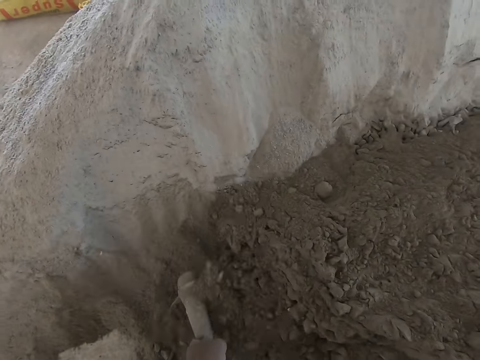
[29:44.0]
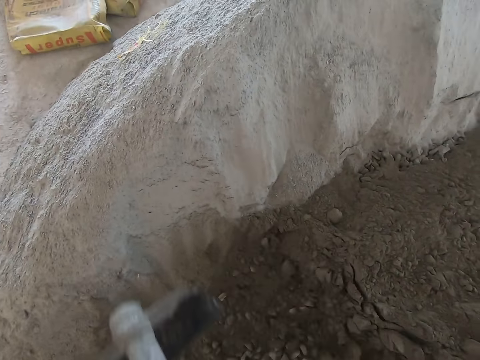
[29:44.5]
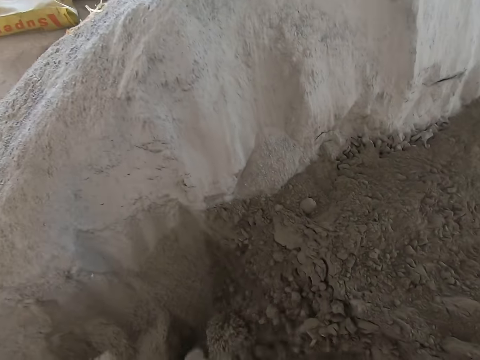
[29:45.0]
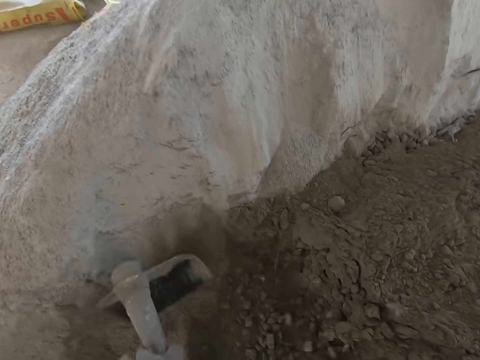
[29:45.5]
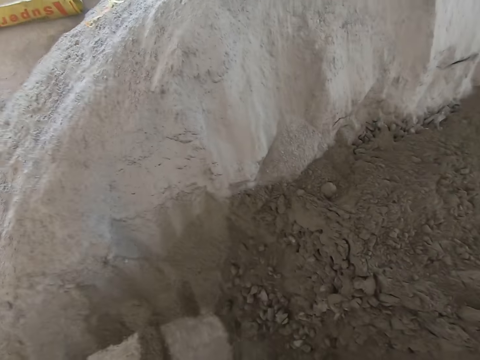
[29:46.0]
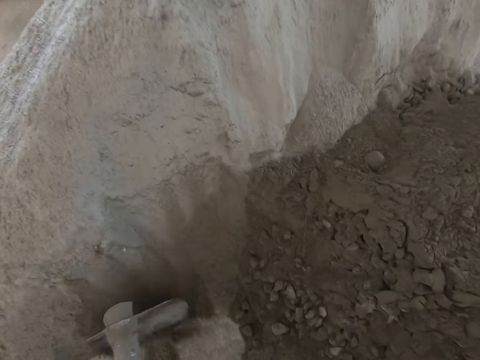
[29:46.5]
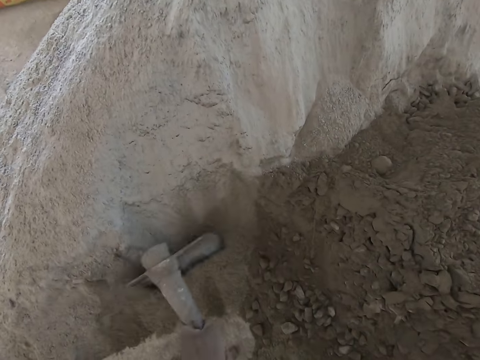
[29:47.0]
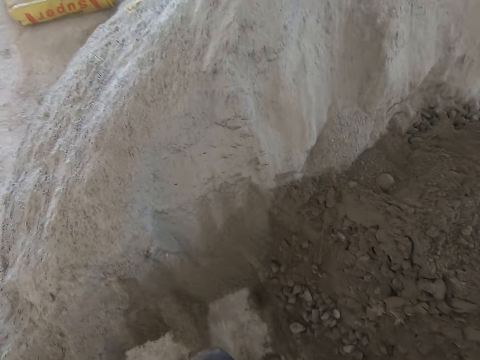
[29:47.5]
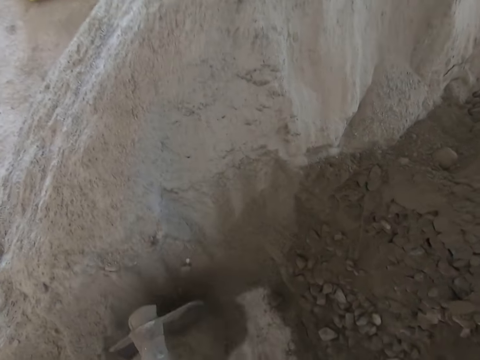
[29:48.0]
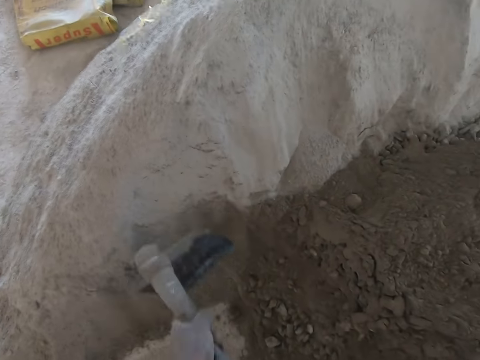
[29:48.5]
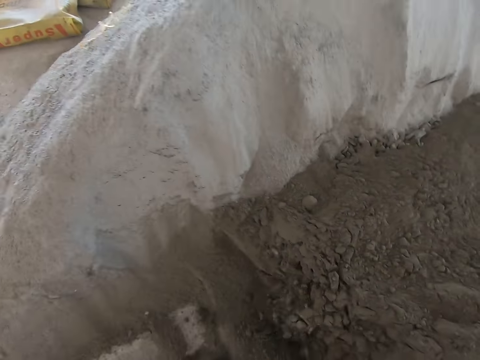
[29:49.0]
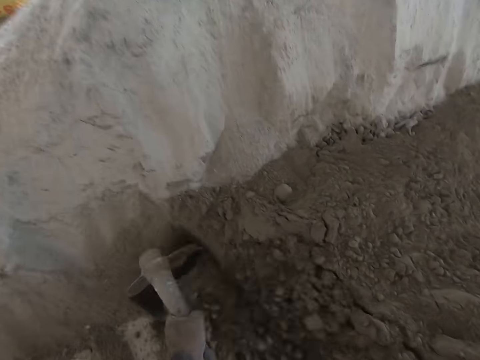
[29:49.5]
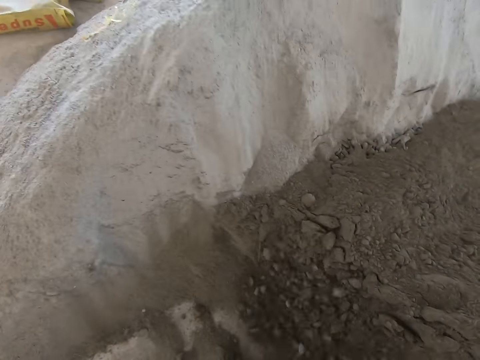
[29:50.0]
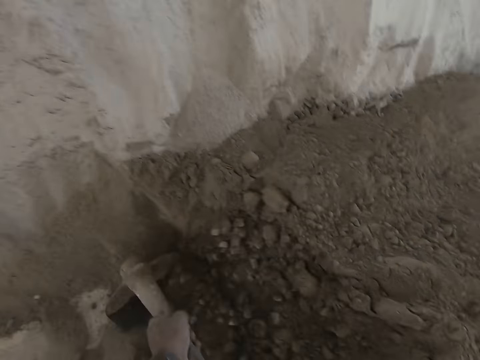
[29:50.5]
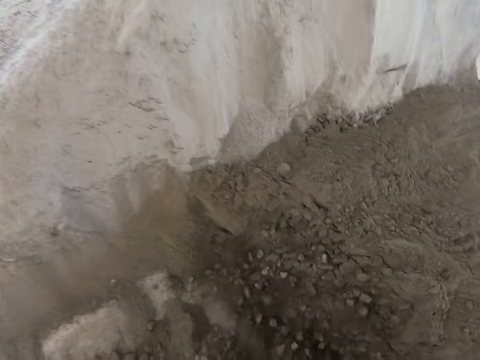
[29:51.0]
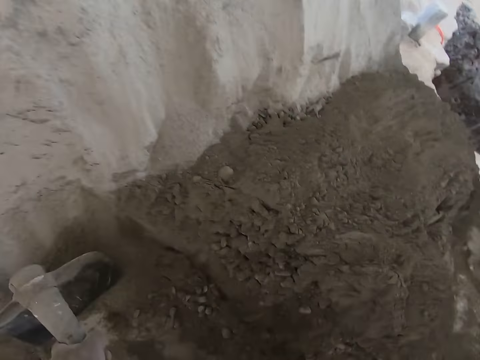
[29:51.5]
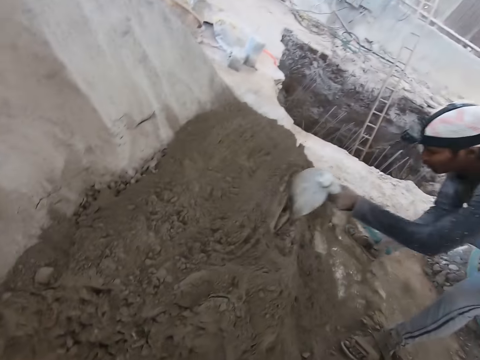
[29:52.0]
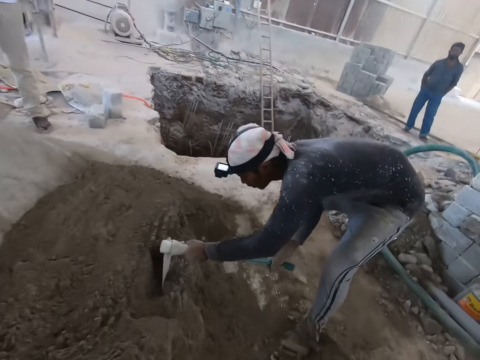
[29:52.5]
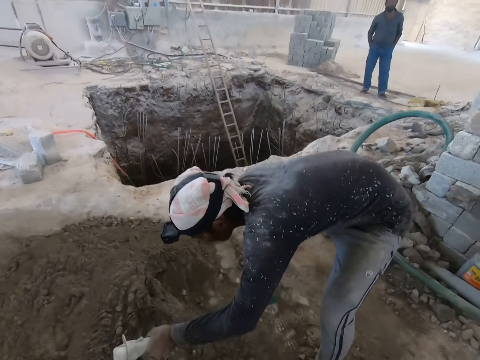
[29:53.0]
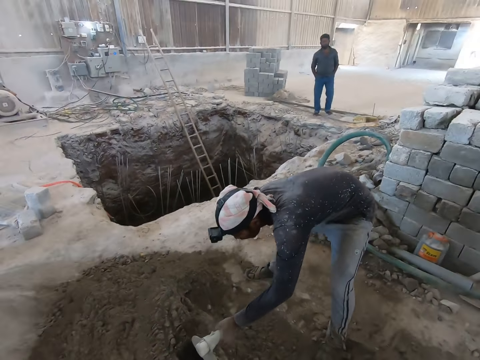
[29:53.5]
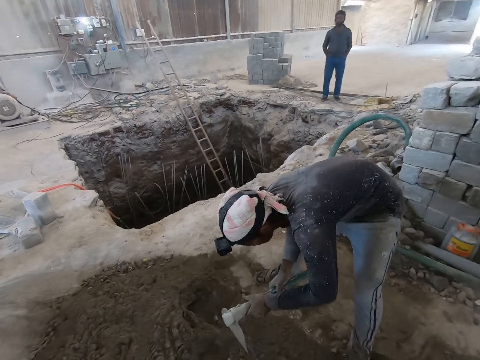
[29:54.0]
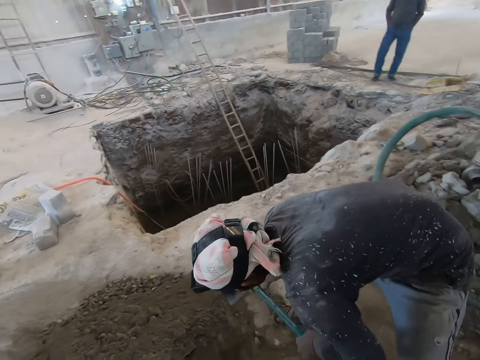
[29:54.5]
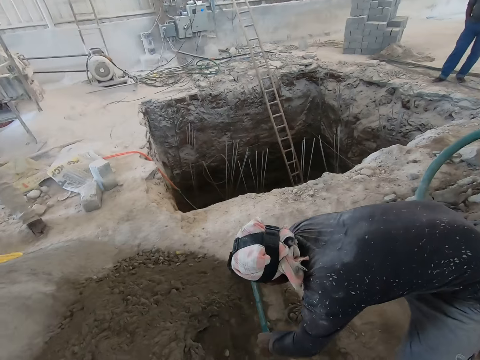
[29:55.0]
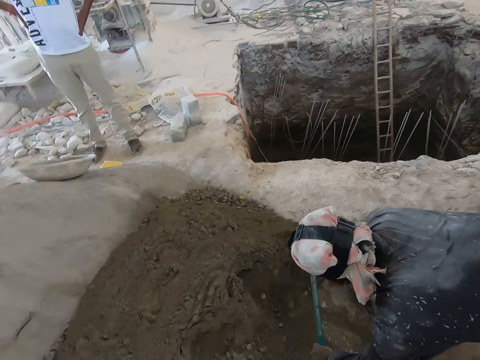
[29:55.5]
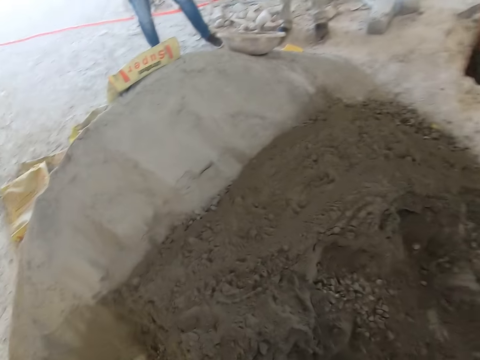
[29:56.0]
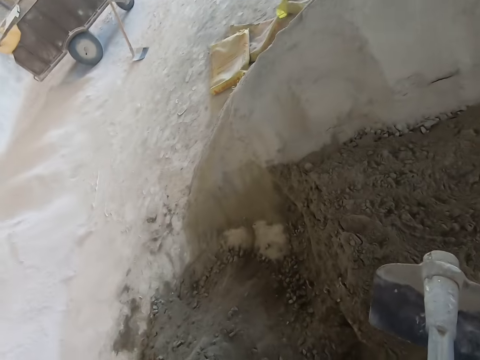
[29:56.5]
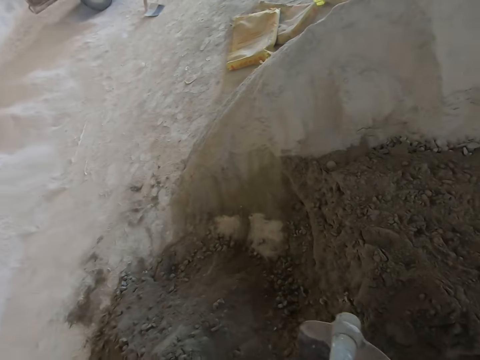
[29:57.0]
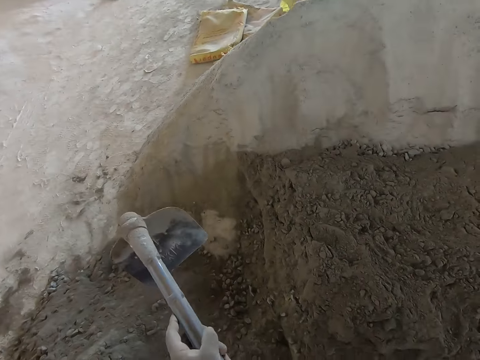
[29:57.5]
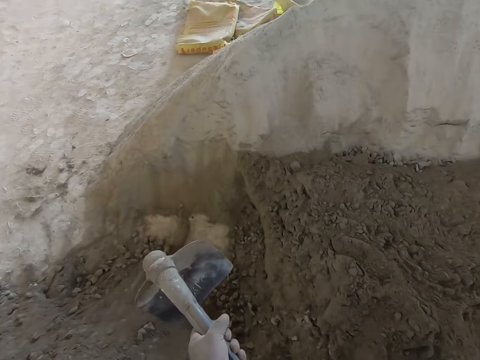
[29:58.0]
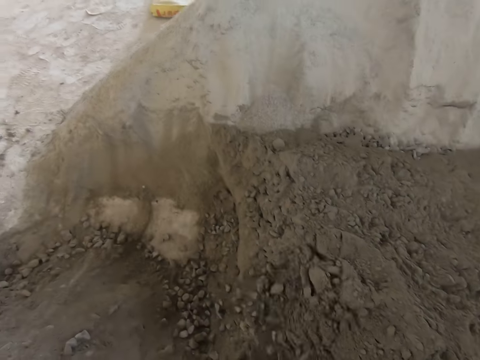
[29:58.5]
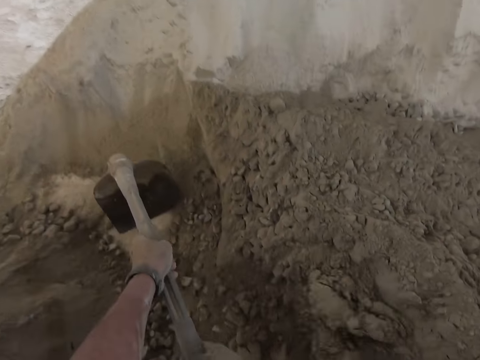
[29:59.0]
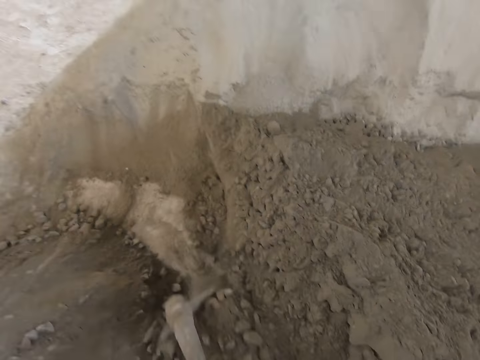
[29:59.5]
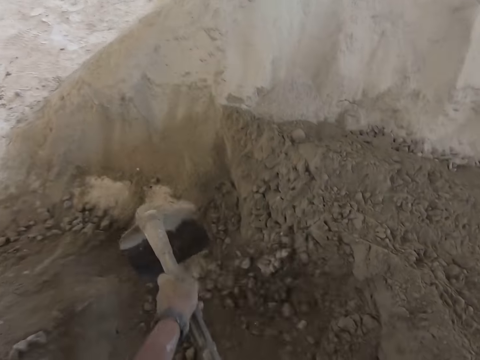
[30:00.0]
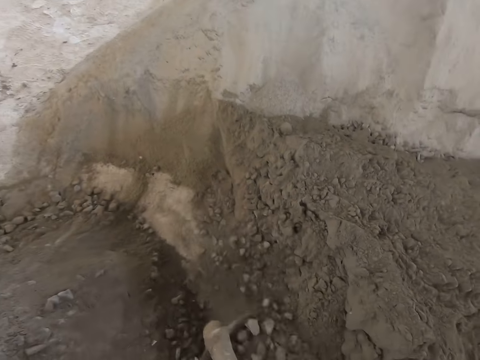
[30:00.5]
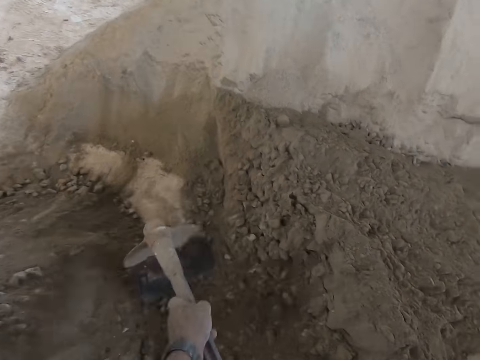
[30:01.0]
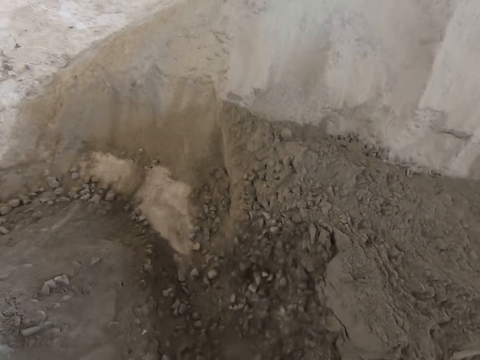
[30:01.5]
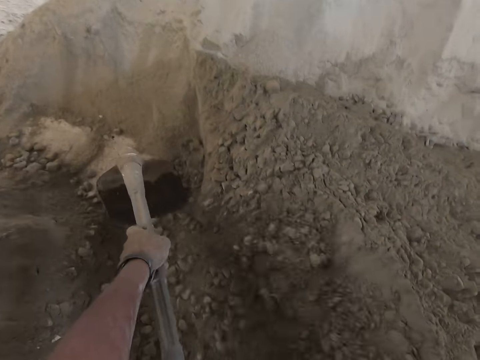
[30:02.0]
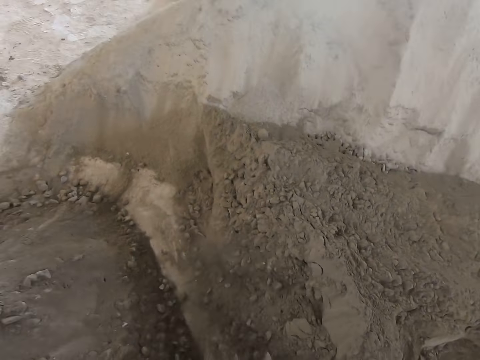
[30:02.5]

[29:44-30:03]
A man mixes the mortar with the hoe in both hands. The camera wearer converses with another man. They look around. They mix the mortar with the hoe in both hands. They use the shovel to dig out sand.

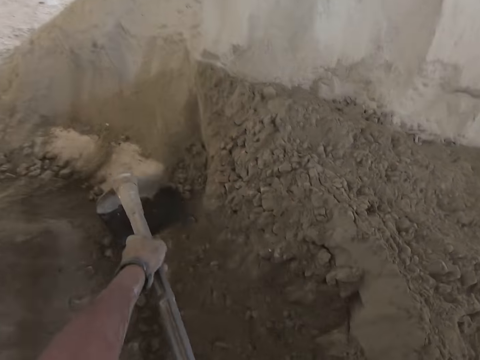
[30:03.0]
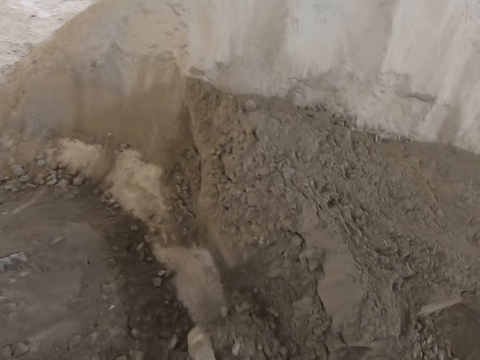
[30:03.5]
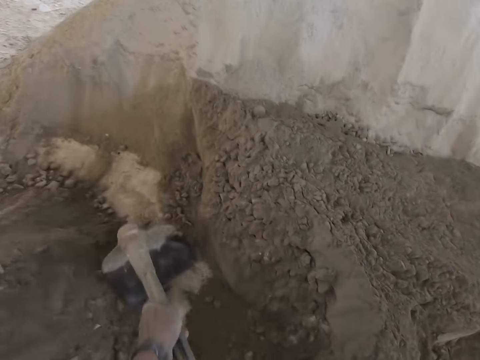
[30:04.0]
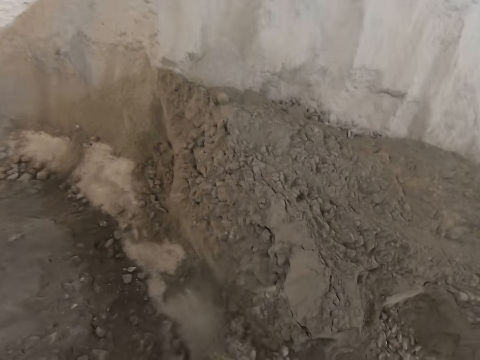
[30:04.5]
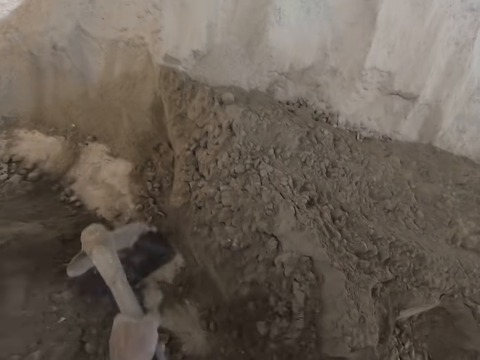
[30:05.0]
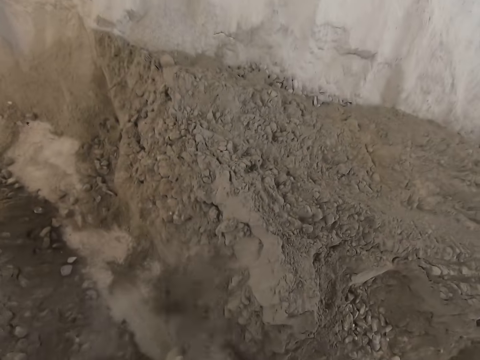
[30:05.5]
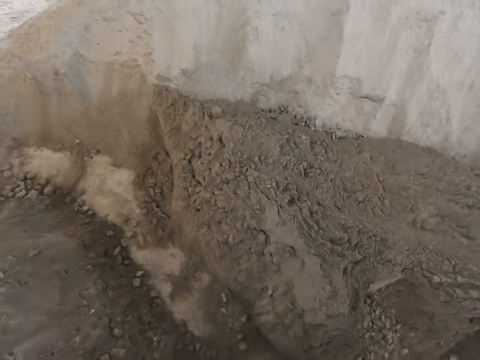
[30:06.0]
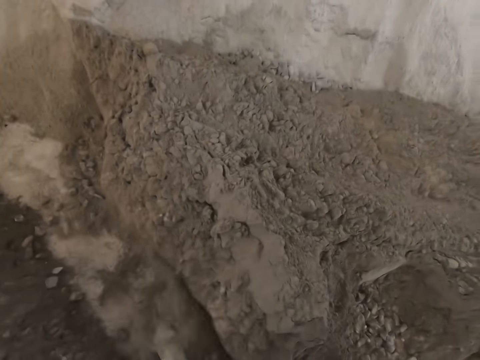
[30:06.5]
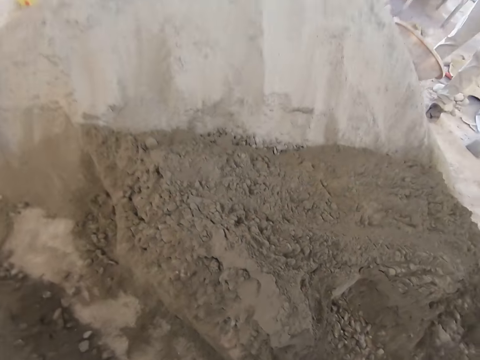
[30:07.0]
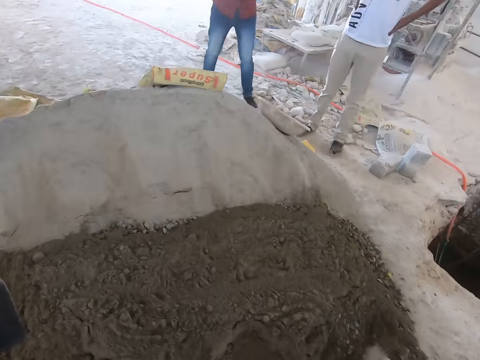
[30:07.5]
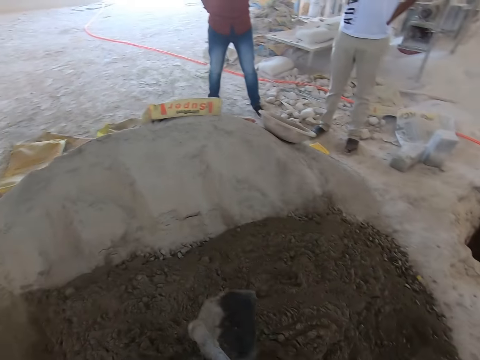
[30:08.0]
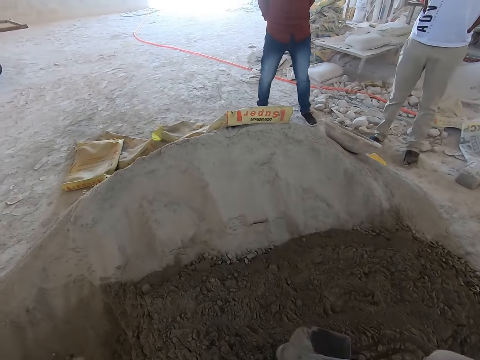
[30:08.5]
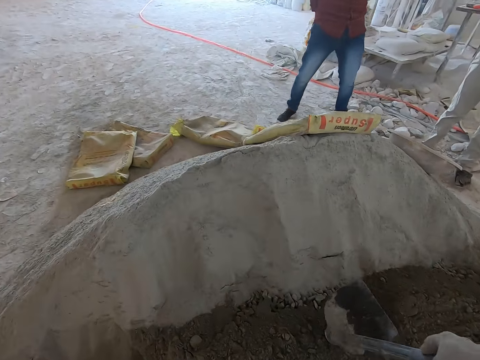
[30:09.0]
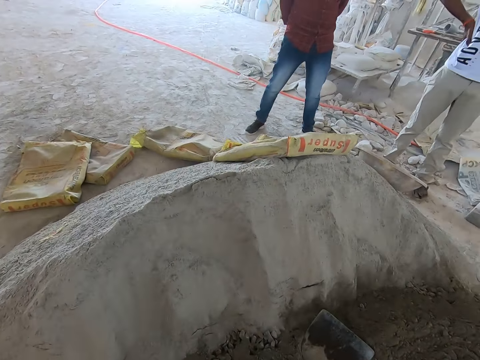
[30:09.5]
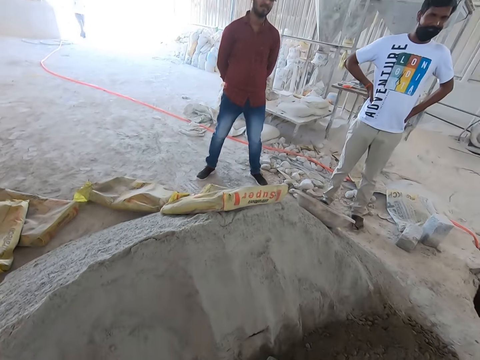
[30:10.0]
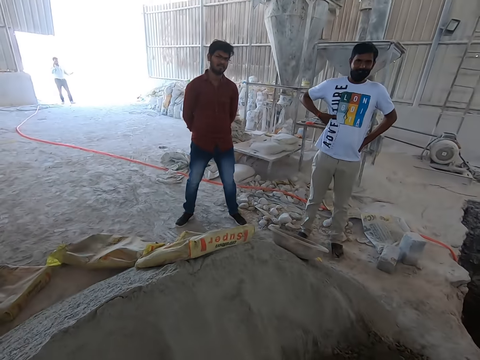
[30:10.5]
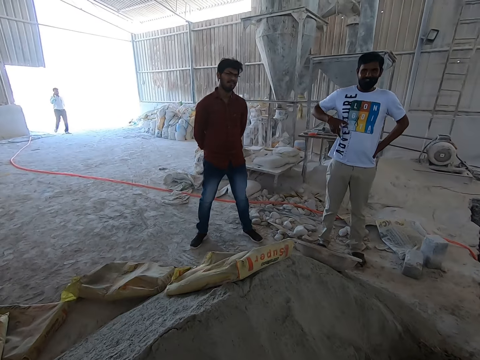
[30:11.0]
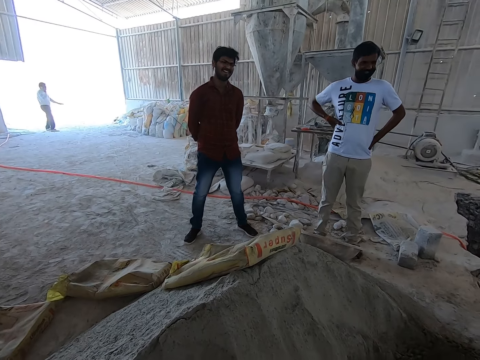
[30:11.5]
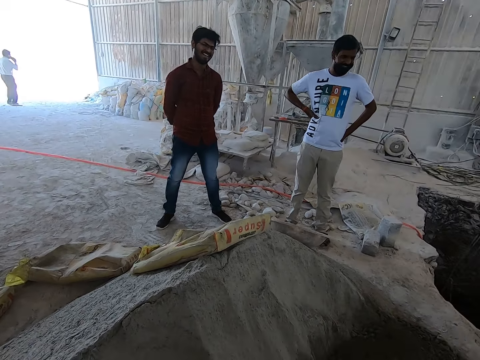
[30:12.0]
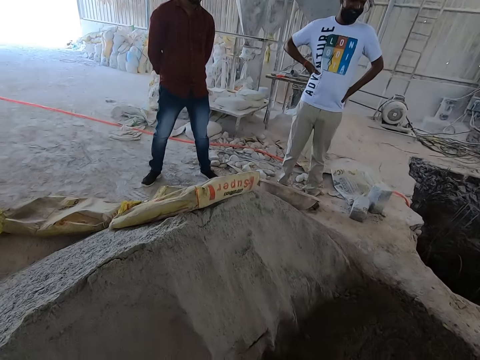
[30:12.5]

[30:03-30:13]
The camera wearer puts down the shovel.
